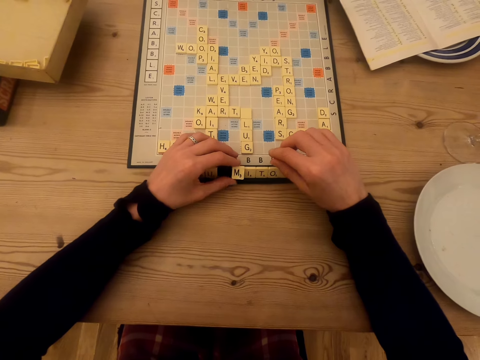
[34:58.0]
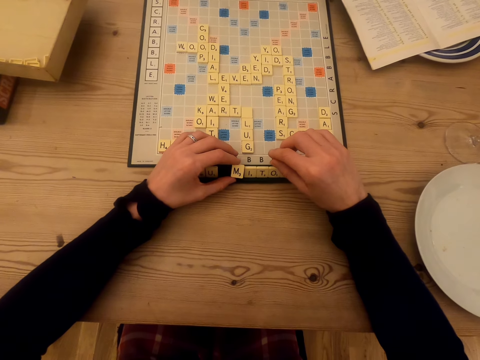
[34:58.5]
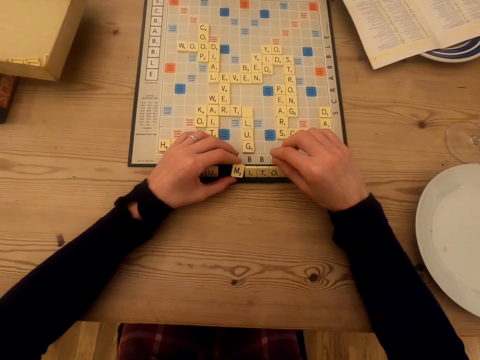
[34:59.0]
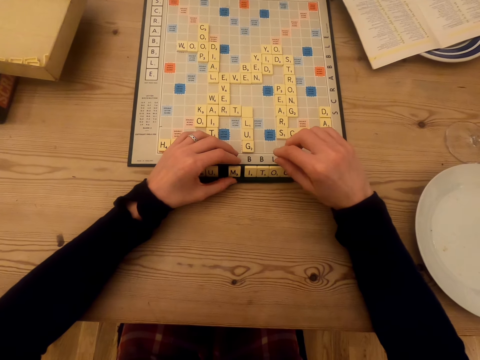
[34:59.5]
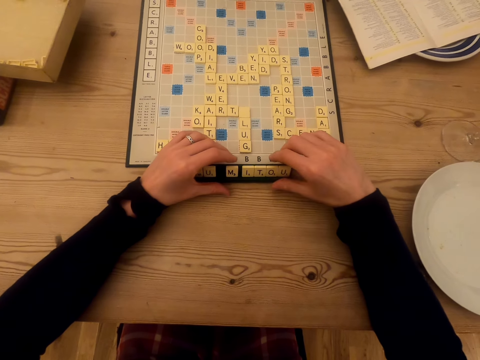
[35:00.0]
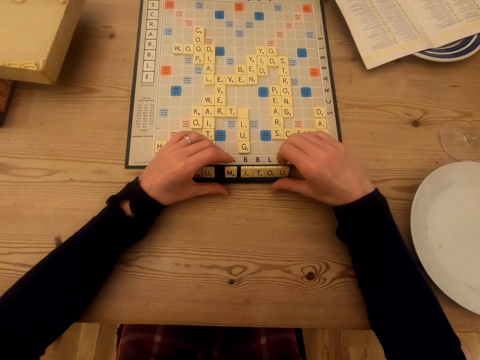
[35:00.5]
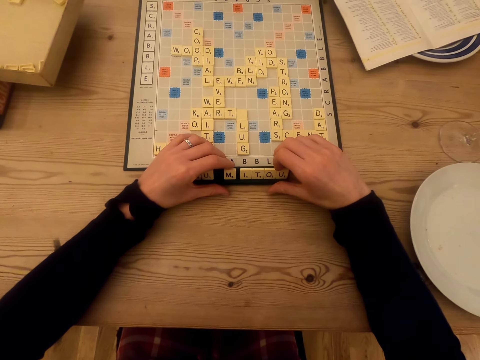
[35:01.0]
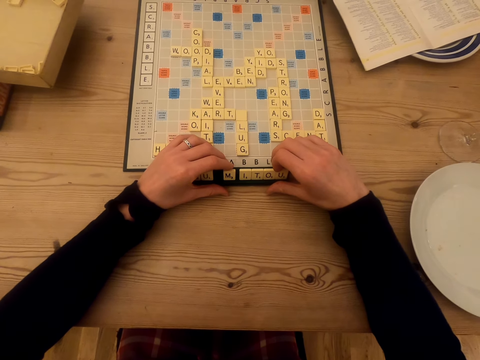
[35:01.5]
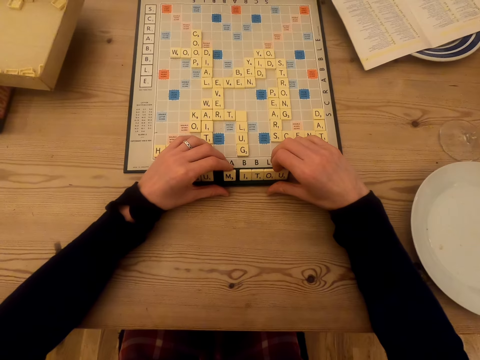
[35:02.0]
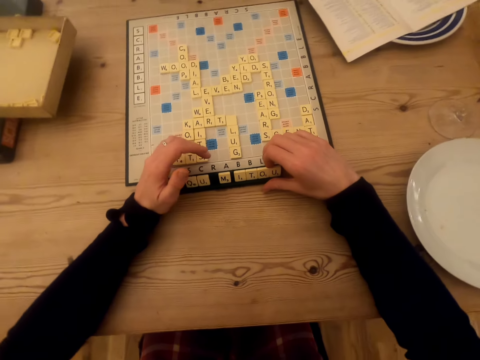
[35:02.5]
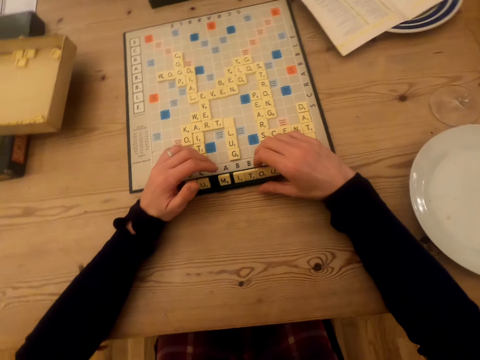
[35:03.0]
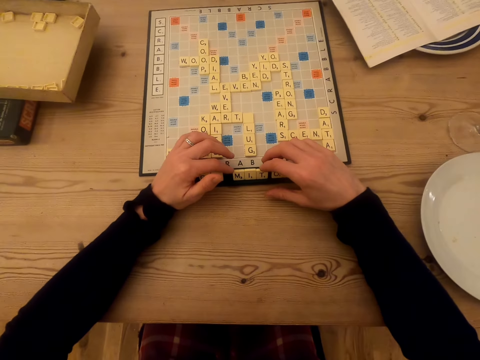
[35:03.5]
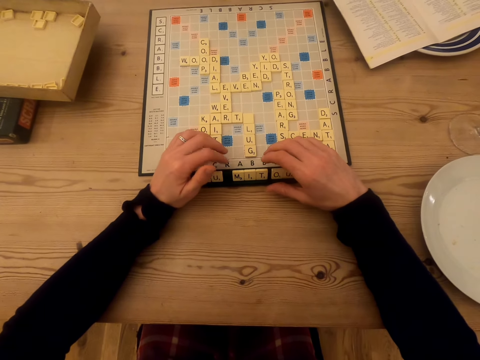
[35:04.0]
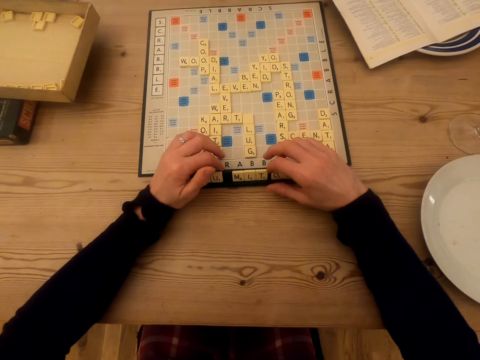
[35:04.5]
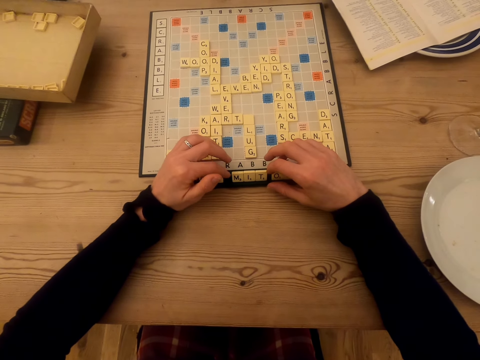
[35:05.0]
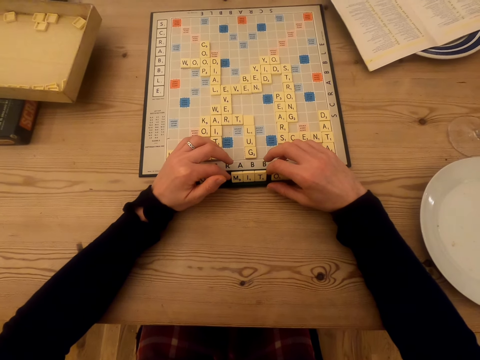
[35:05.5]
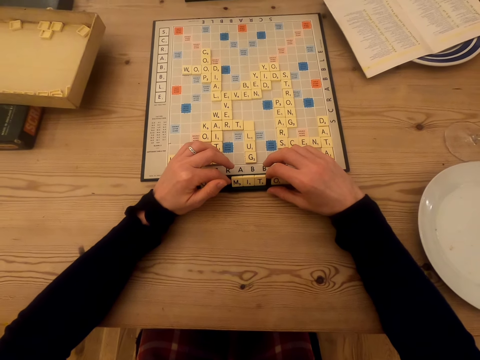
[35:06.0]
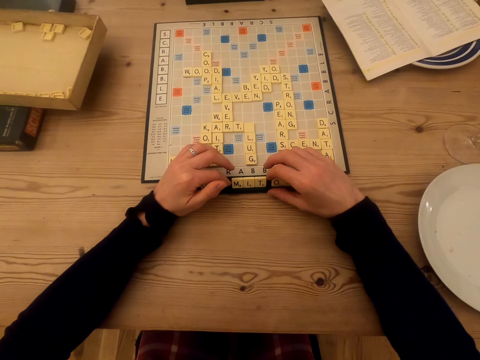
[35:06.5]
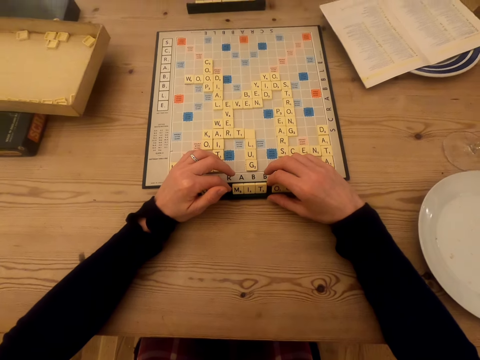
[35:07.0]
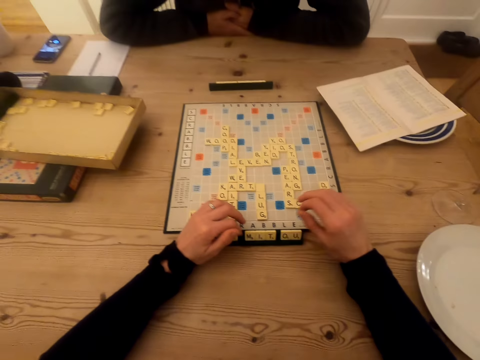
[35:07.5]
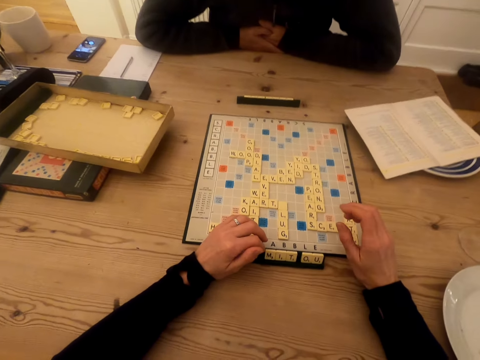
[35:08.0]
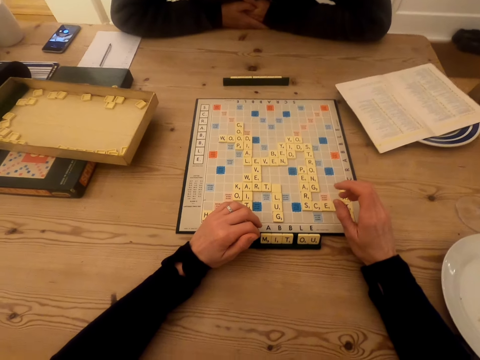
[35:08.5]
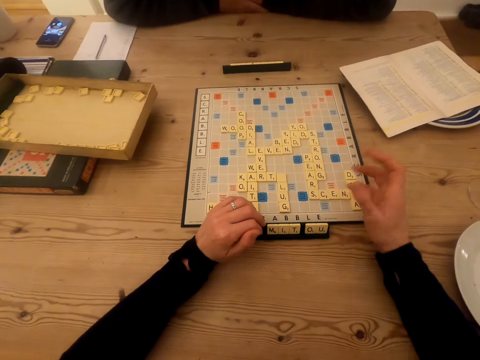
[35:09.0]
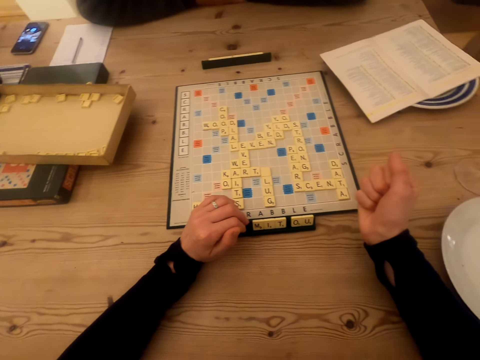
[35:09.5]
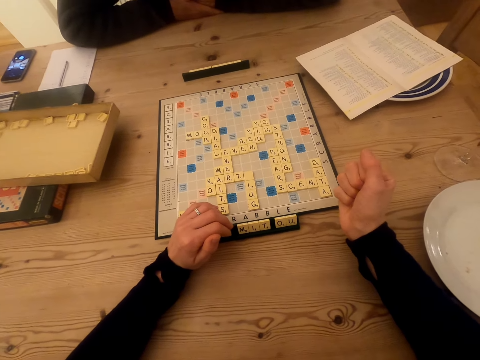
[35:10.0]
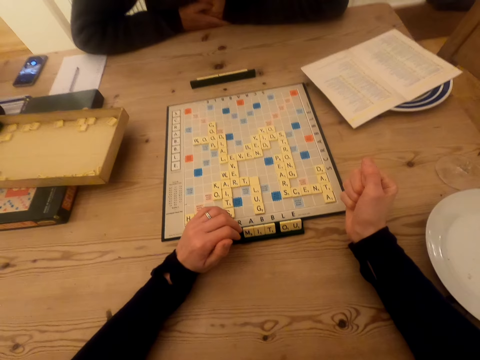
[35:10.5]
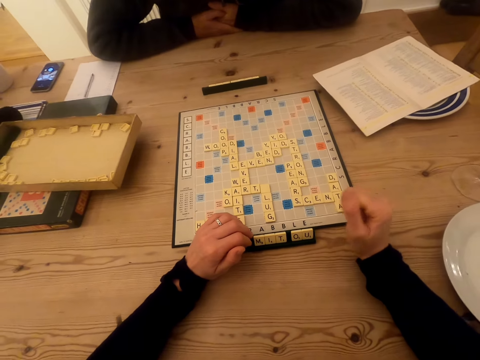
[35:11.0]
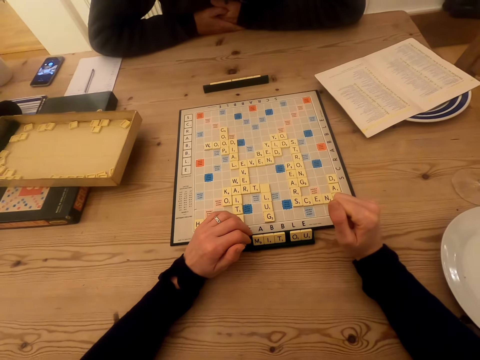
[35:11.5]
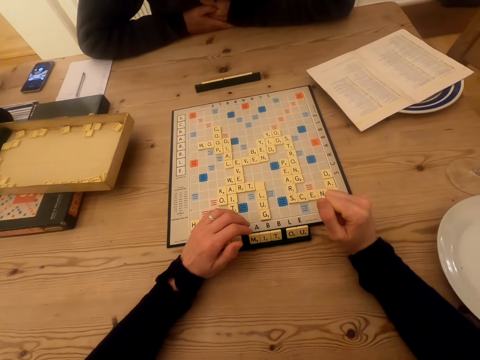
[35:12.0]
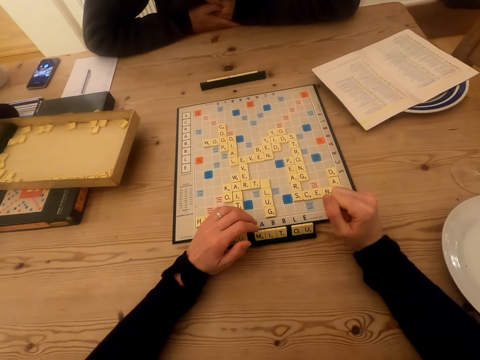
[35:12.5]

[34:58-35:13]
The camera wearer talks to a man.

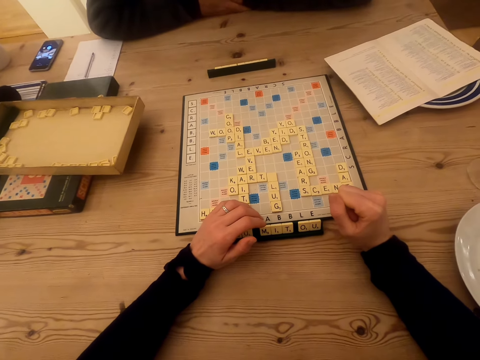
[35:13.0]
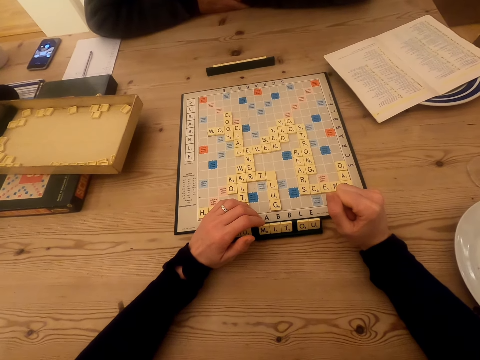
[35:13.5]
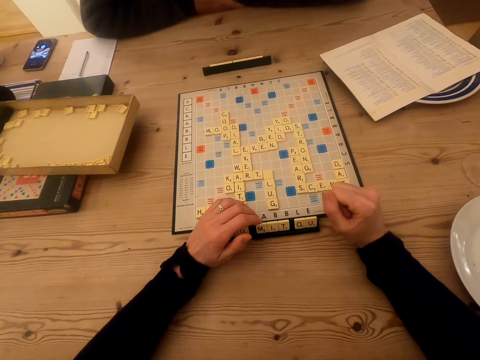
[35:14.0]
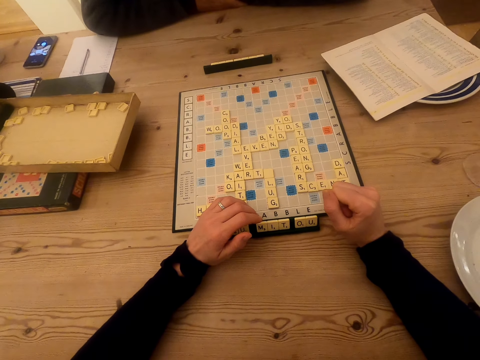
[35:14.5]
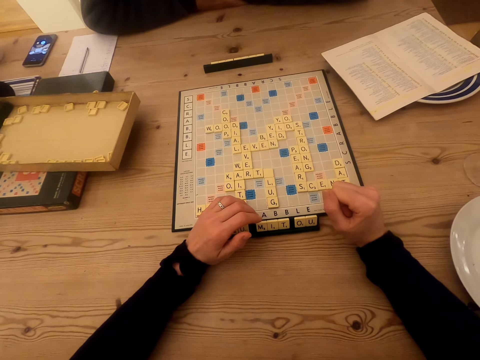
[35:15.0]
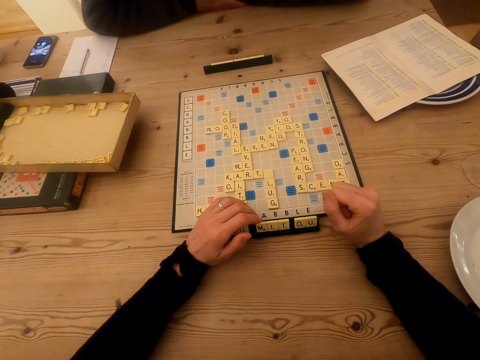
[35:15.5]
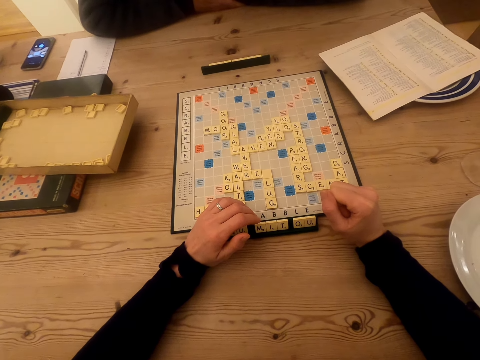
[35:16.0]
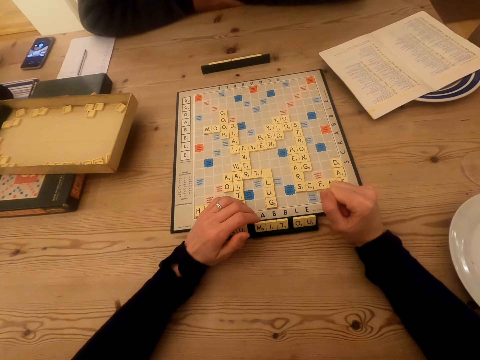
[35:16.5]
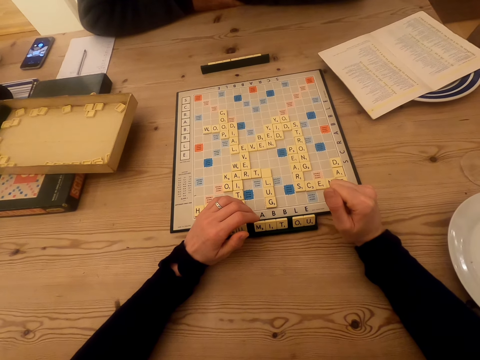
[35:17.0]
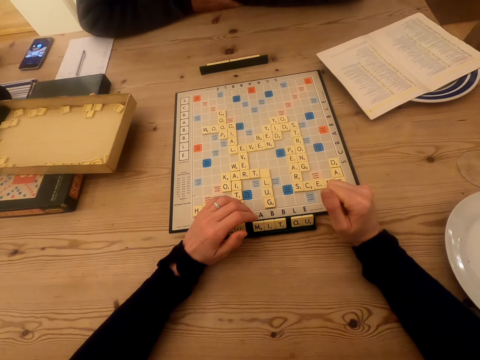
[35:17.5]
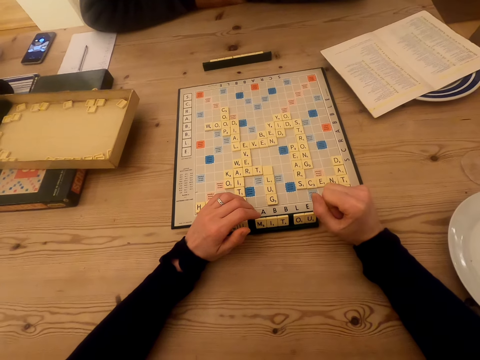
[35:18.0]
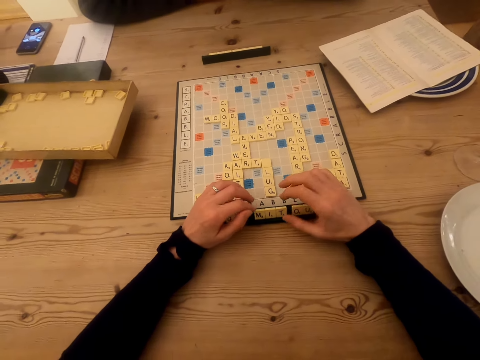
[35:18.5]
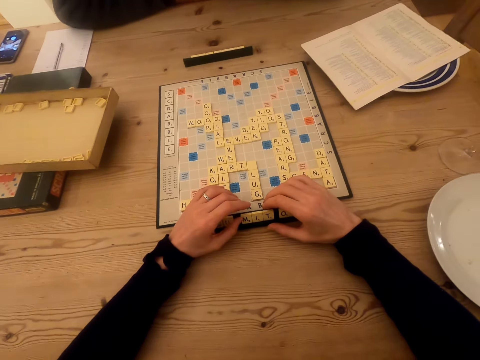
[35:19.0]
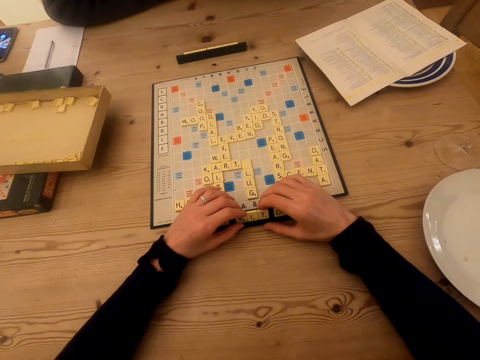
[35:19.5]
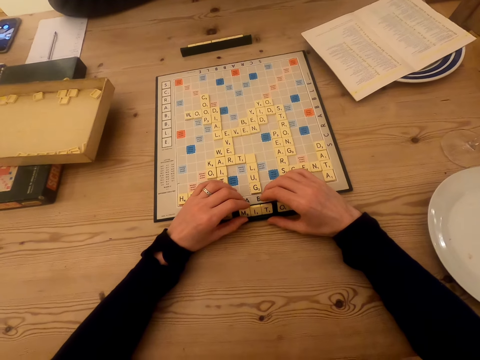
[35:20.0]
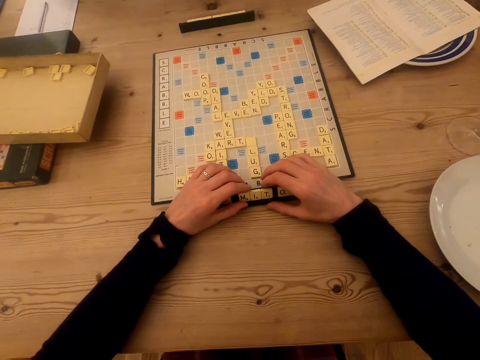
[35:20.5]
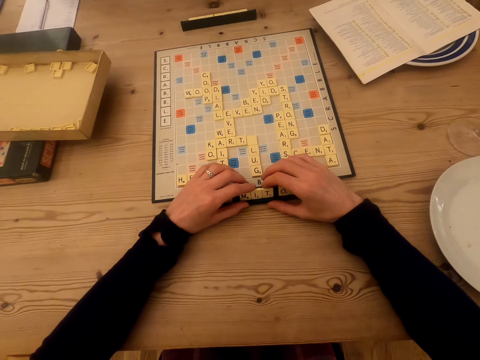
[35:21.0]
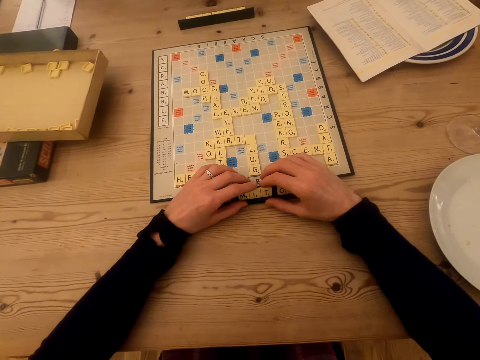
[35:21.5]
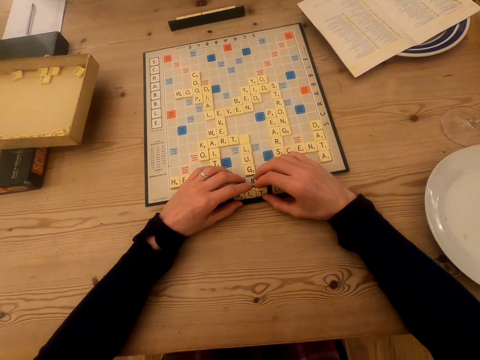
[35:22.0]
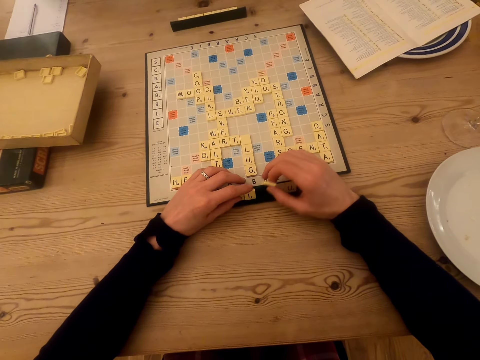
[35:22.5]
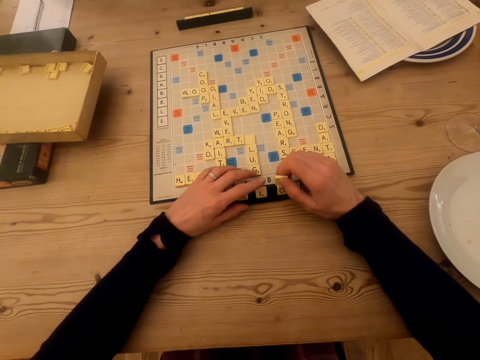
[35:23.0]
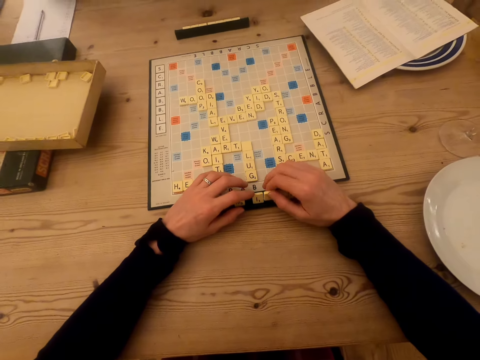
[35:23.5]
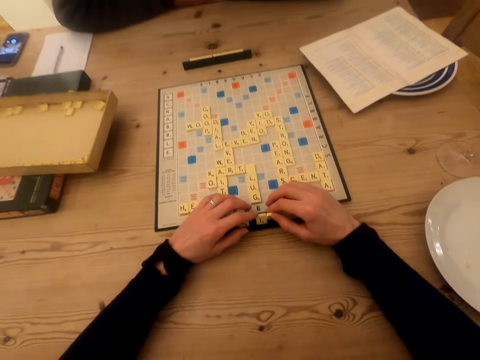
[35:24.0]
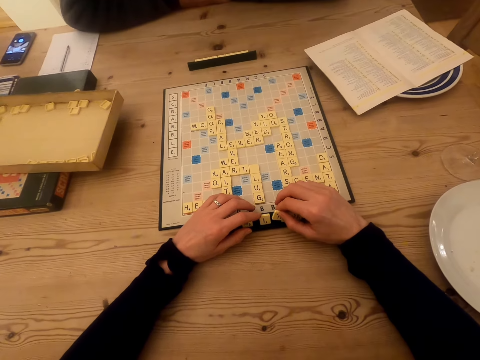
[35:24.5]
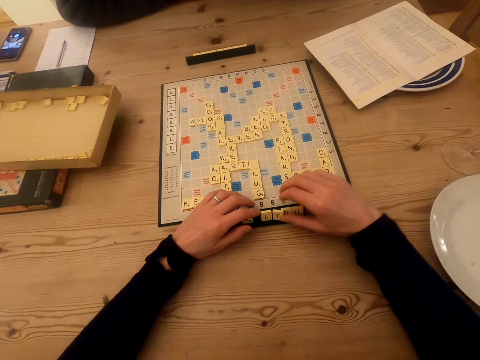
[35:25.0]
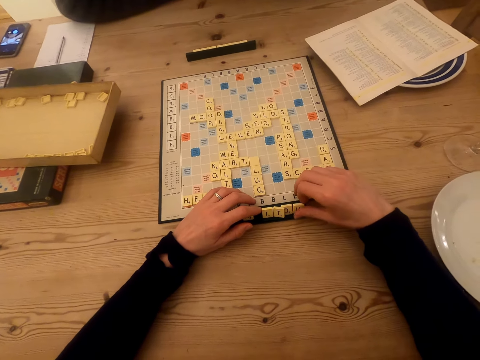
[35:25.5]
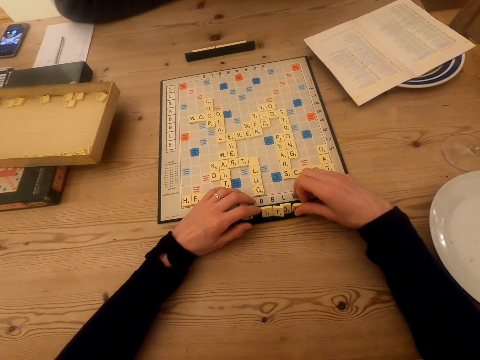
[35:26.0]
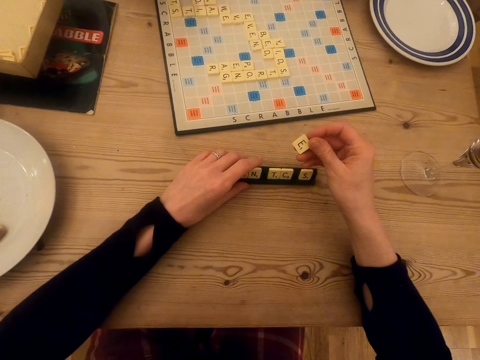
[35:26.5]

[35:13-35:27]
A man talks to the camera wearer. The camera wearer talks to the man. They talk to the man again. They touch the tiles on the chalkboard tile place card holders. They touch the tiles on the chalkboard tile place card holders again. The man talks to the camera wearer. The camera wearer plays the scrabble game. They touch the tiles on the chalkboard tile place card holders and talk to the man.
